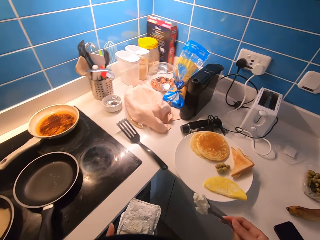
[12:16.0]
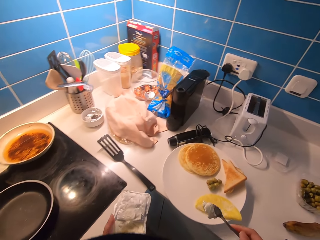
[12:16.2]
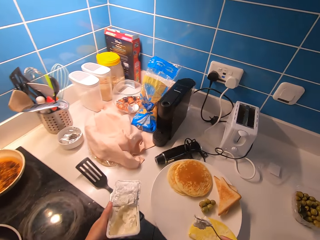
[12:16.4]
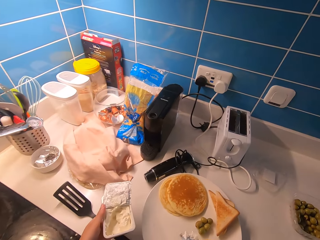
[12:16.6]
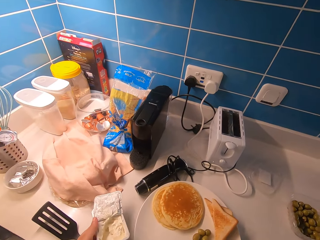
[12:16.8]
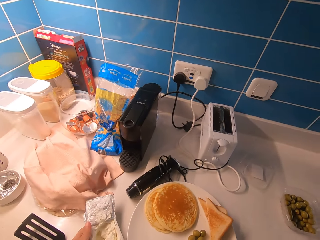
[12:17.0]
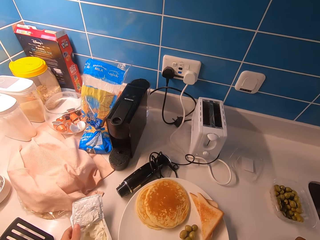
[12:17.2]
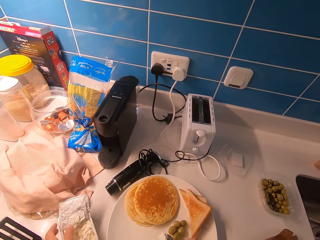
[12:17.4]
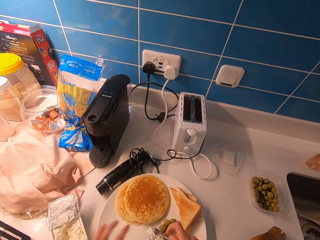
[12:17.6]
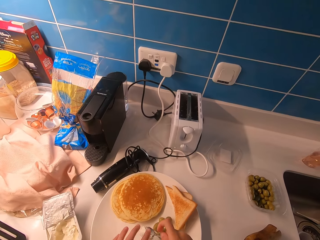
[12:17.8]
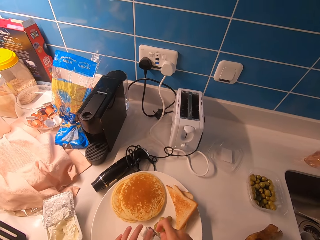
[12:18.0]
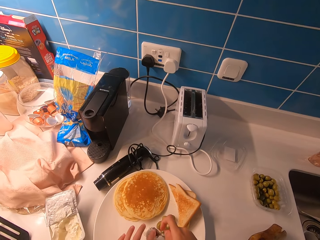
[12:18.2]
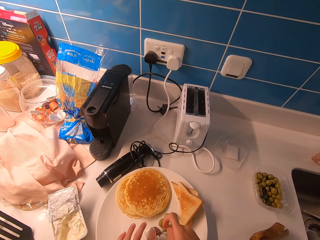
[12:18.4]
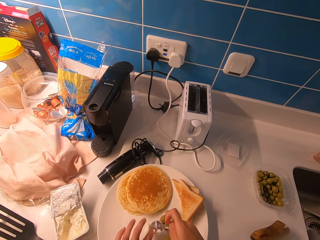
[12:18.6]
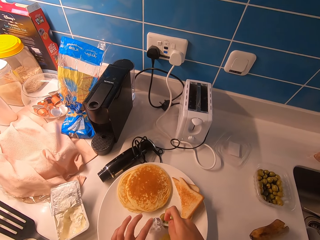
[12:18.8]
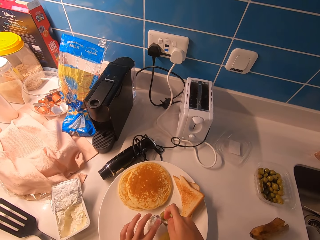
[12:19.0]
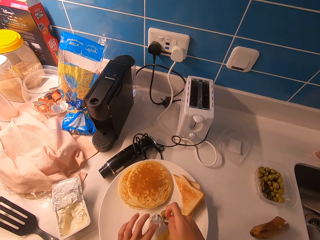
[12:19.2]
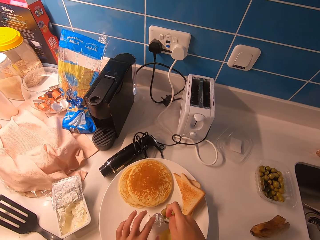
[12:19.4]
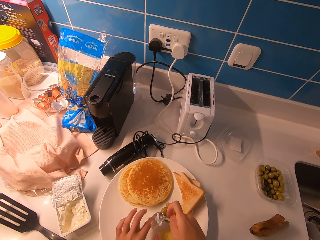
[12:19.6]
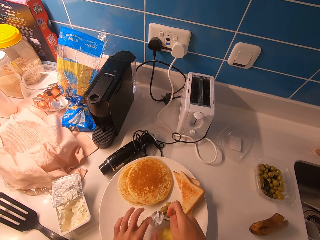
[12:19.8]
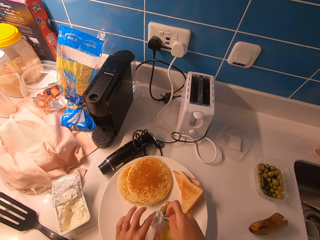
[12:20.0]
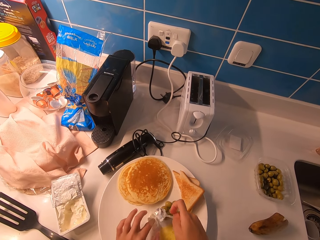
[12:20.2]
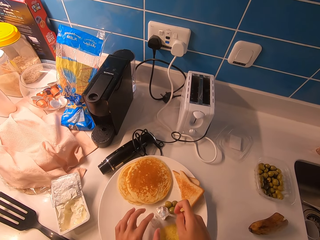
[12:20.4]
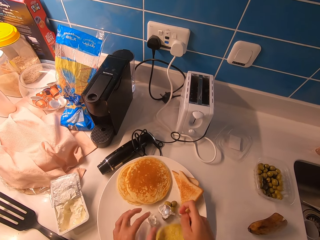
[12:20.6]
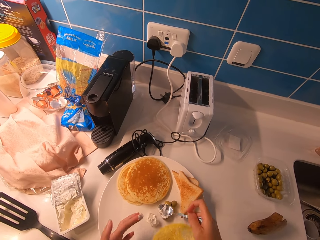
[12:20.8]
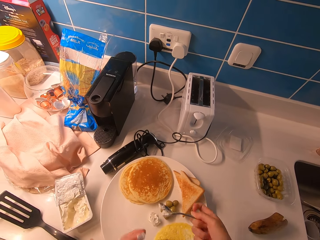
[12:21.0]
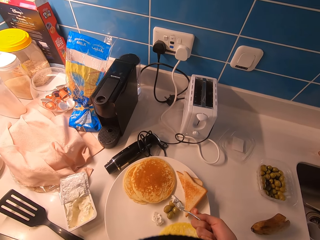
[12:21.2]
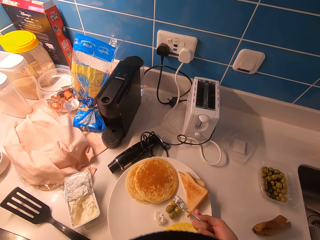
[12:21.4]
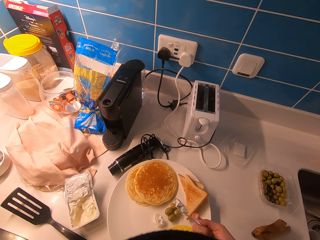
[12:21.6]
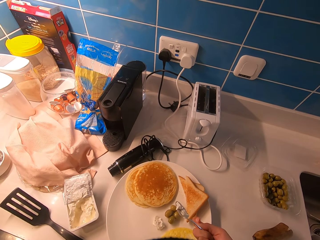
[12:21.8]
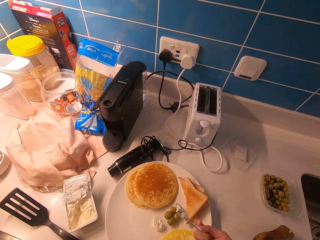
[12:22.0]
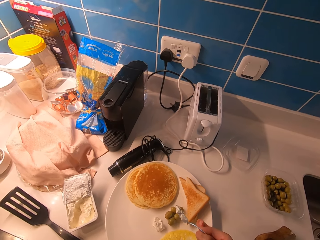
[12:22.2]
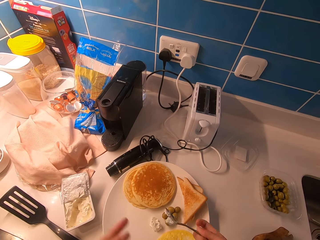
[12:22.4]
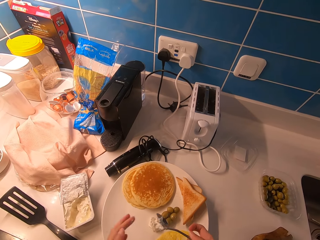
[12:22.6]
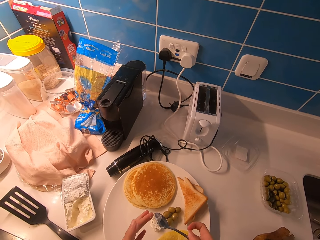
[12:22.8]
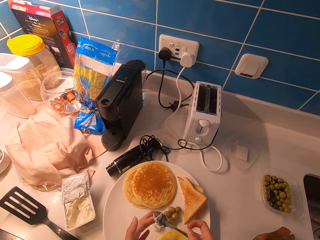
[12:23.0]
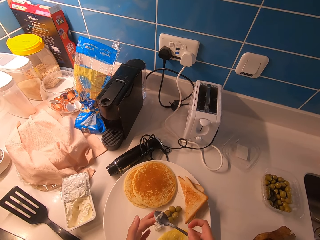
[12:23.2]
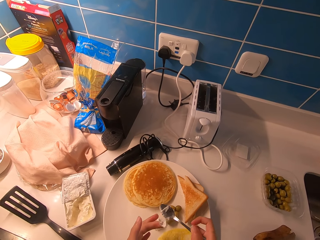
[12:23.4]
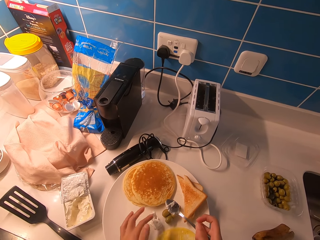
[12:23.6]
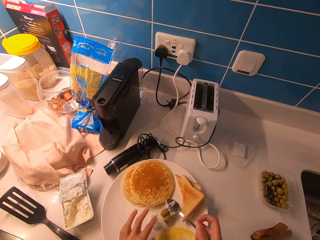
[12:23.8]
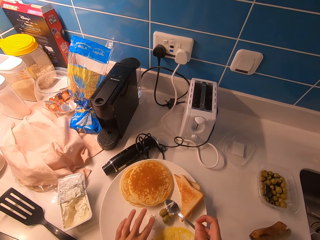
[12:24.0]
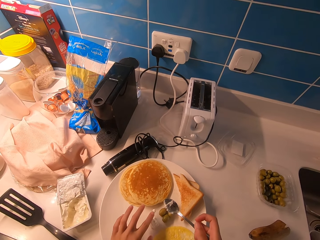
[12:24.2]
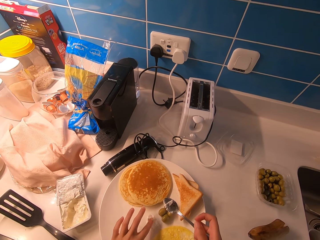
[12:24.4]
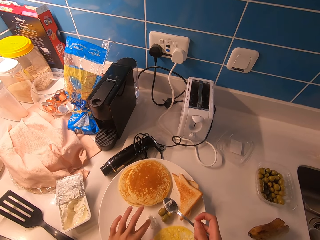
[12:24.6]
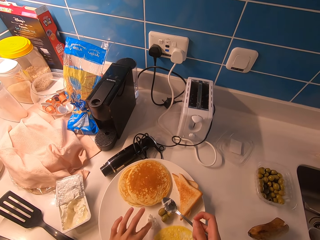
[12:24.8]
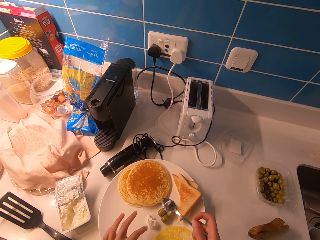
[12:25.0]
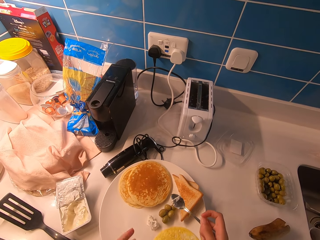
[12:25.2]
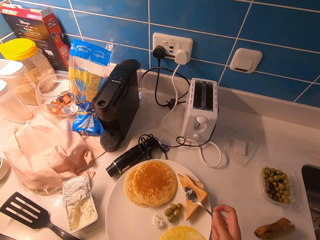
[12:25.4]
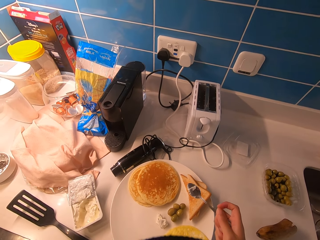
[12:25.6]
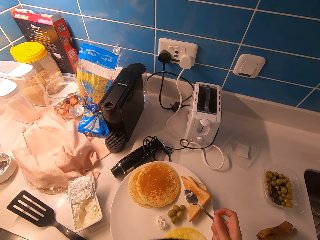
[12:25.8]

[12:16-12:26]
The camera wearer scoops margarine from the container. He puts the margarine in a plate. He drops the bowl of margarine on the kitchen countertop. He removes margarine from the spoon using his left hand. He puts the margarine in the plate again.

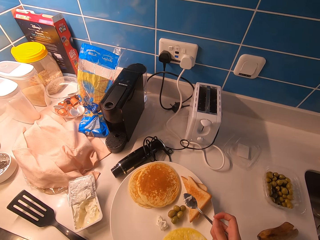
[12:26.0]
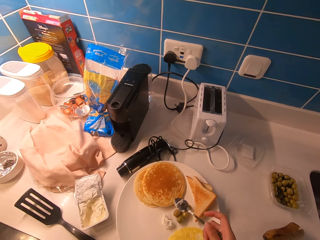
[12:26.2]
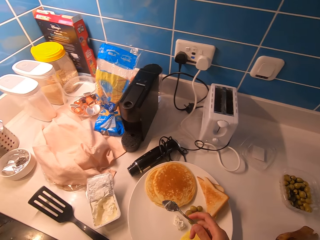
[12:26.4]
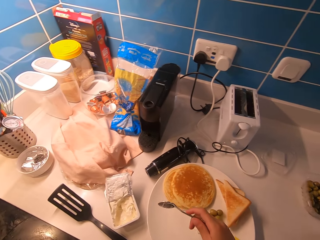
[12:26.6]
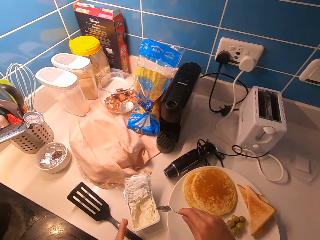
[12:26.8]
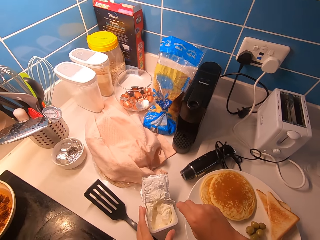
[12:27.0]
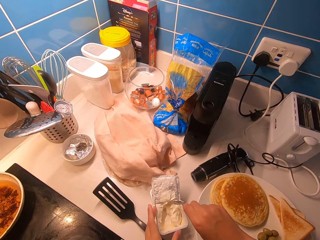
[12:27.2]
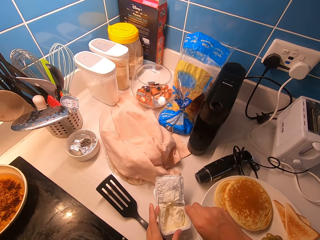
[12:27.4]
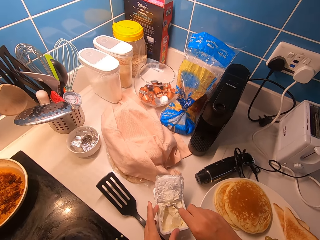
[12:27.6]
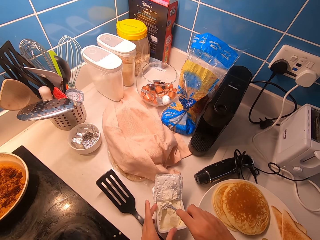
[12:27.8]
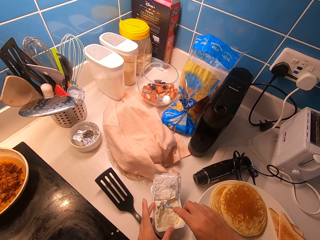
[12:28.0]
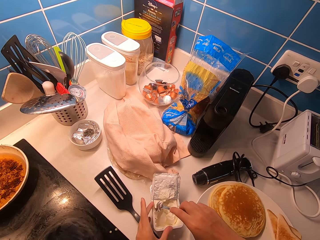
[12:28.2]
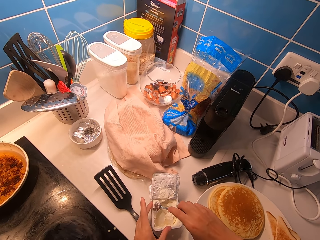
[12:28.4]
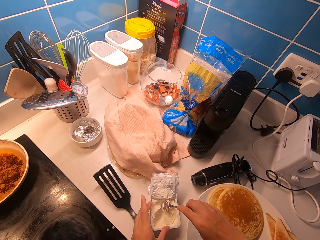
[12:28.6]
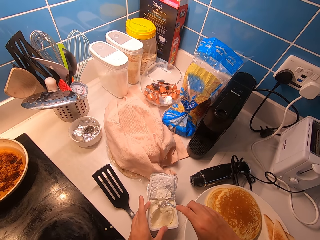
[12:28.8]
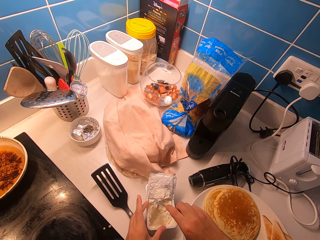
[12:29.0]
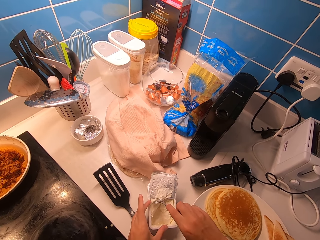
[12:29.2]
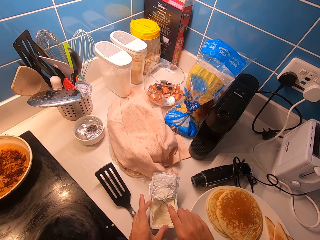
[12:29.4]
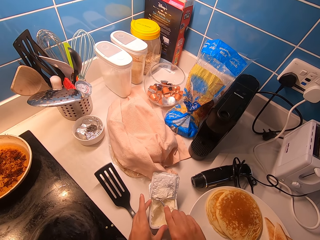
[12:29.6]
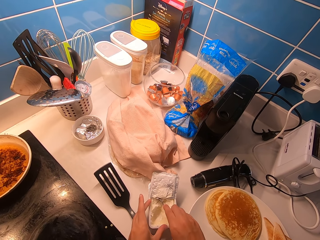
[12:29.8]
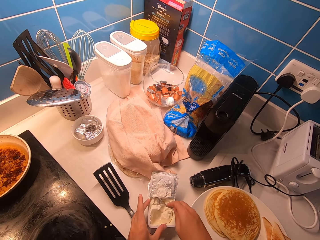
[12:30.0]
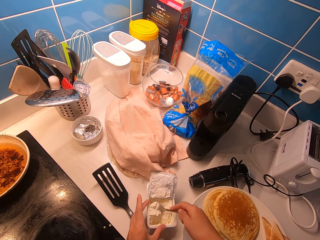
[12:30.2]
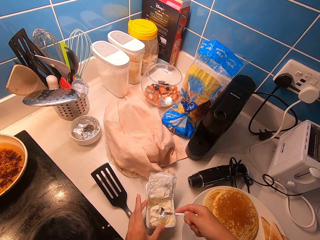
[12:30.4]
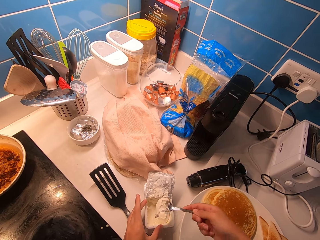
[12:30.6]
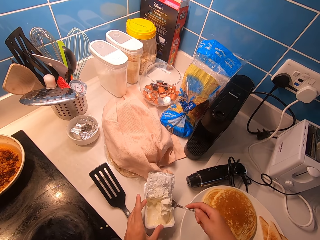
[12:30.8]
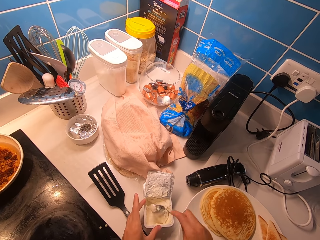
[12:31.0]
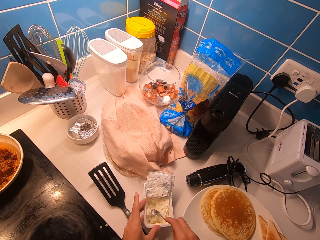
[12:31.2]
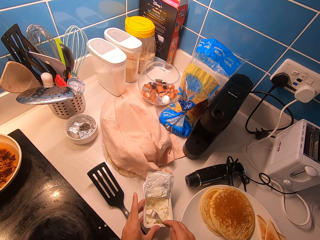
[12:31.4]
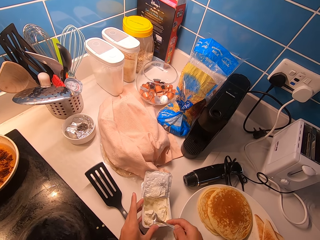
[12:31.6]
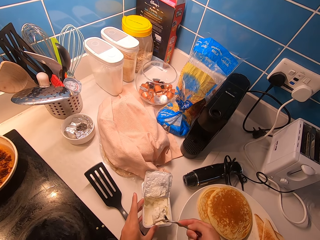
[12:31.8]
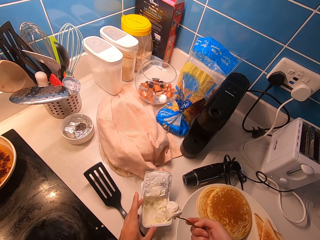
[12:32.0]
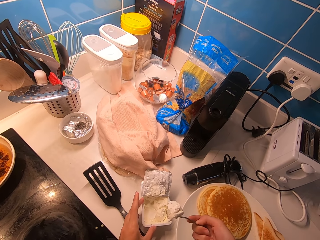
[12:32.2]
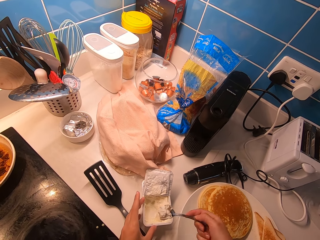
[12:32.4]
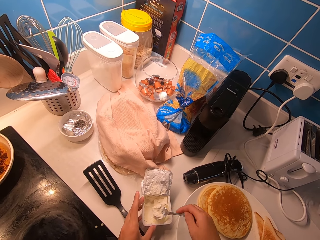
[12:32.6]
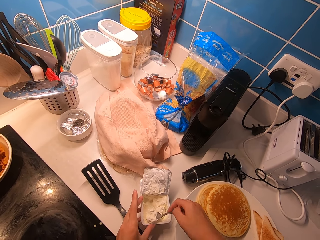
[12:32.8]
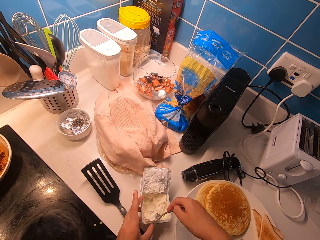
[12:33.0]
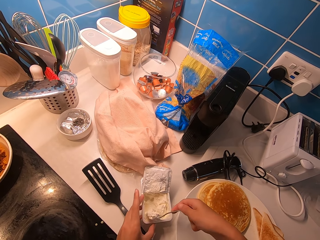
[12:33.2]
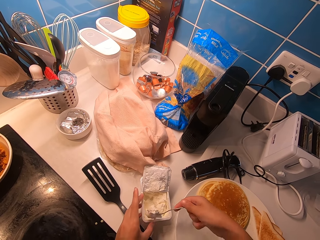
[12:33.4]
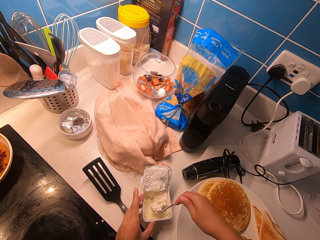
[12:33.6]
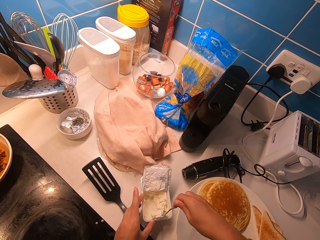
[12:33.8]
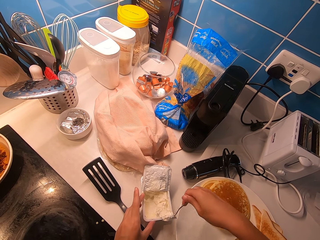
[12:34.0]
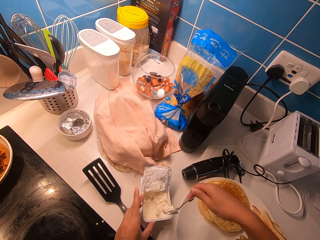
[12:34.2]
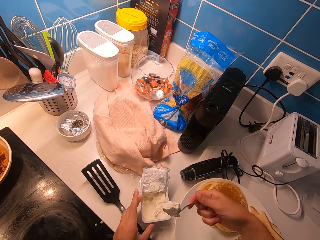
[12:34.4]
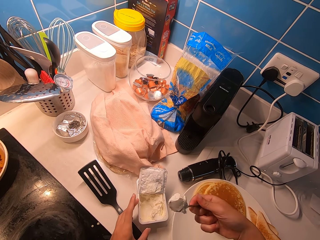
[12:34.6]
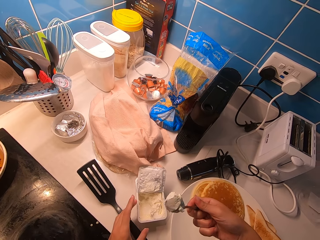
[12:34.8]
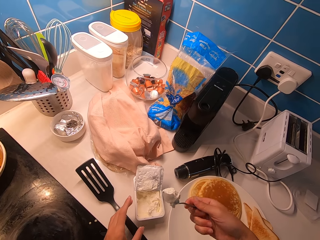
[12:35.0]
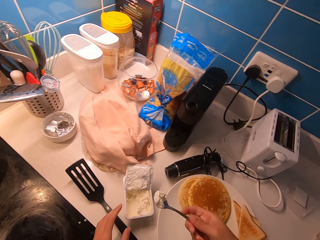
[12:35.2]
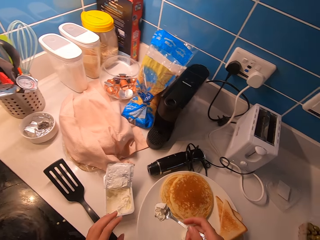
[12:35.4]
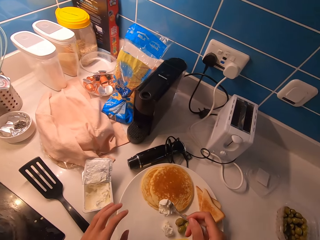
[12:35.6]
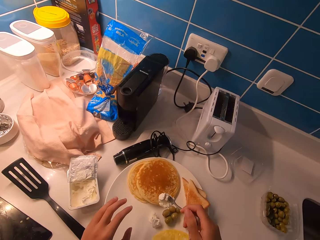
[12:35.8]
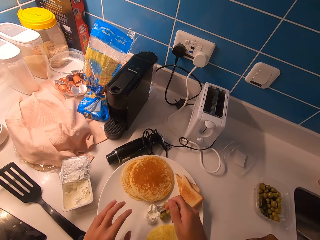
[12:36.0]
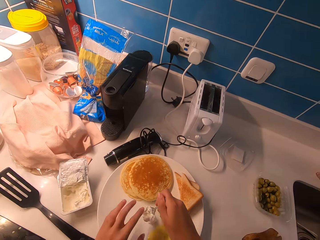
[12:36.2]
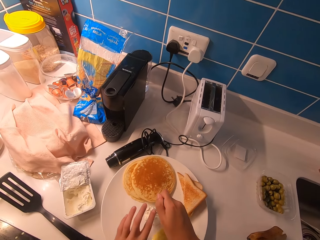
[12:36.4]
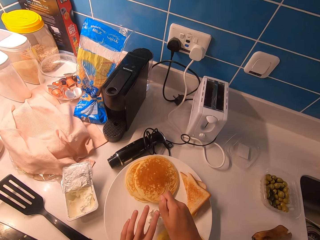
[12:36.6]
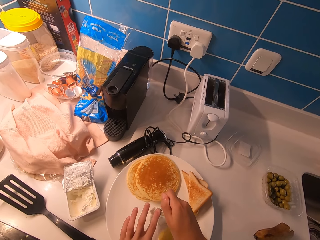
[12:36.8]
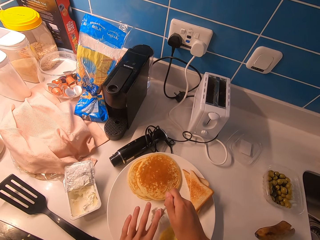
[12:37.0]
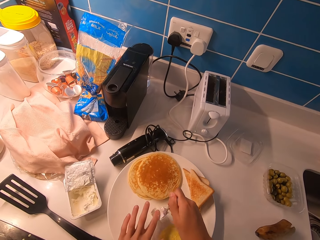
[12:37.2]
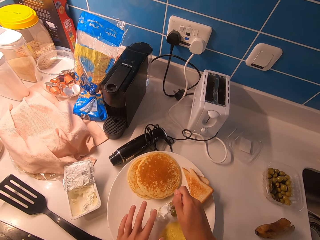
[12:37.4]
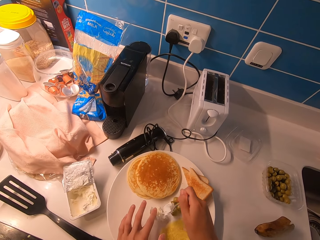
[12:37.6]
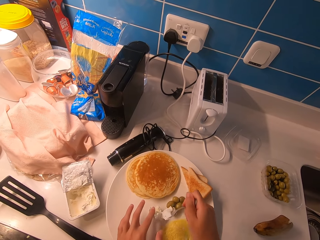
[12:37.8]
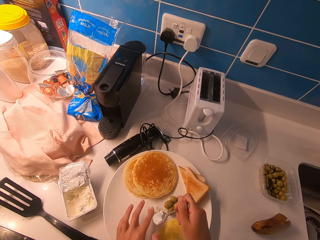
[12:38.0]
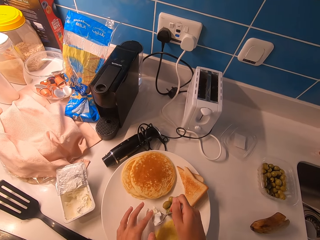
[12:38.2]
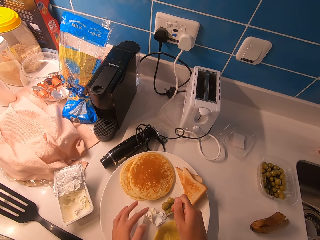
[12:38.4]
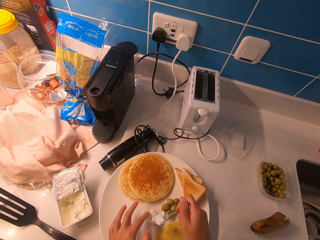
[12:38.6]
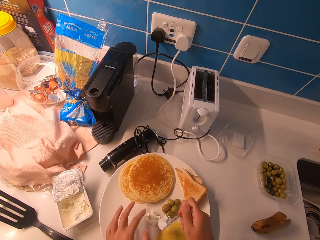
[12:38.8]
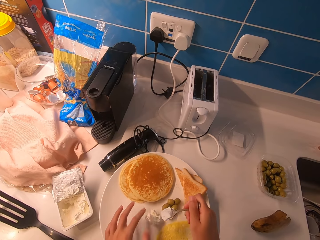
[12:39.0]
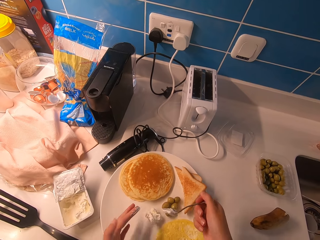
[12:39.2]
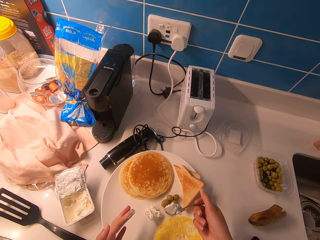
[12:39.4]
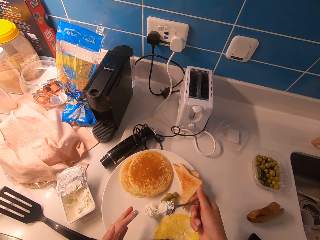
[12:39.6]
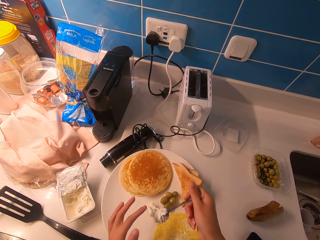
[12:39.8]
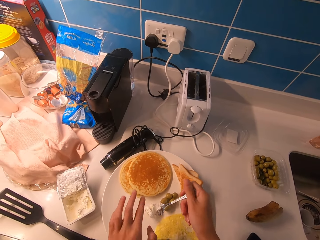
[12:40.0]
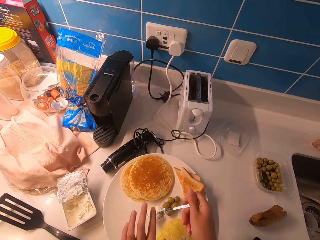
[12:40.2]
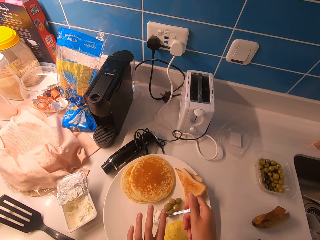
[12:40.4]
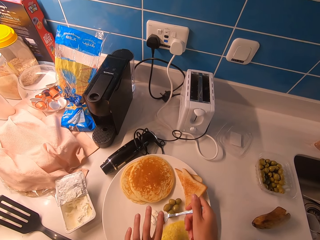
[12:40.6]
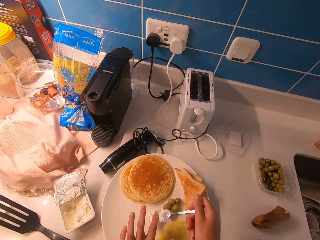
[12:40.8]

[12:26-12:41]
The camera wearer scoops margarine with a spoon. He cuts from the margarine using the spoon. He puts the margarine in a plate. He removes margarine from the spoon using his left hand.
